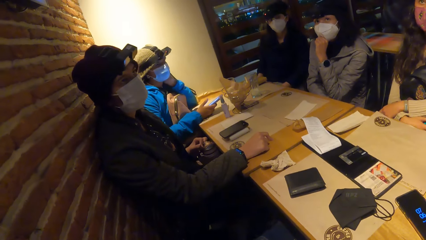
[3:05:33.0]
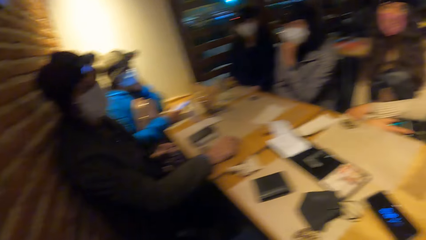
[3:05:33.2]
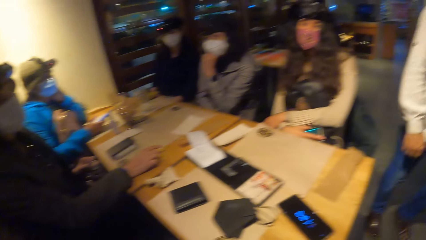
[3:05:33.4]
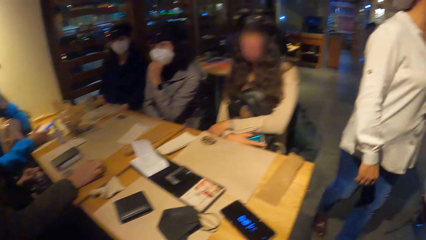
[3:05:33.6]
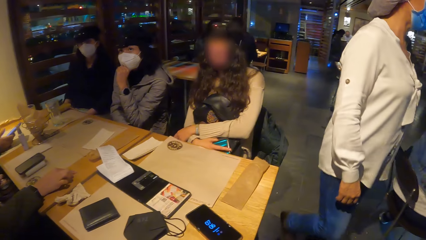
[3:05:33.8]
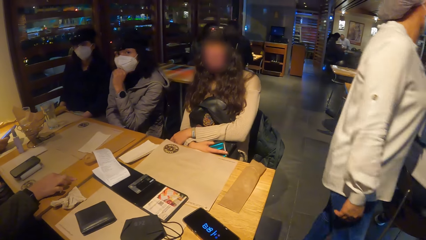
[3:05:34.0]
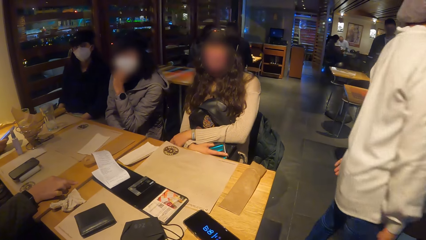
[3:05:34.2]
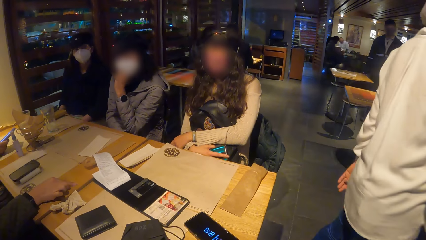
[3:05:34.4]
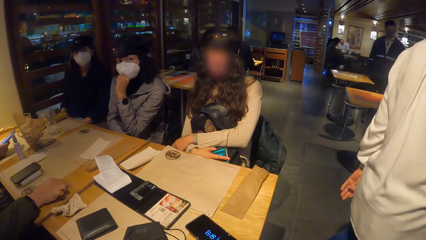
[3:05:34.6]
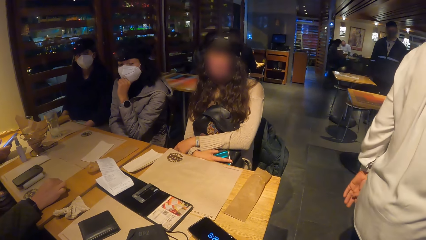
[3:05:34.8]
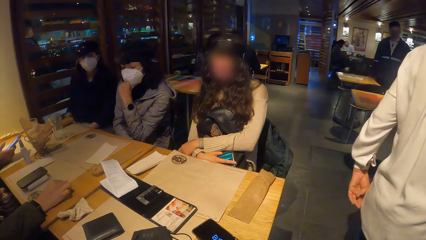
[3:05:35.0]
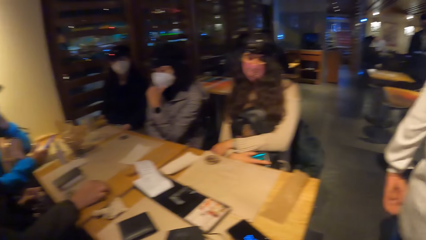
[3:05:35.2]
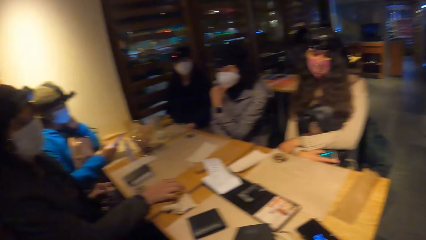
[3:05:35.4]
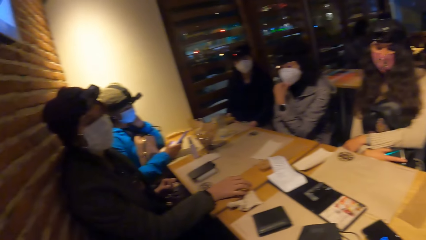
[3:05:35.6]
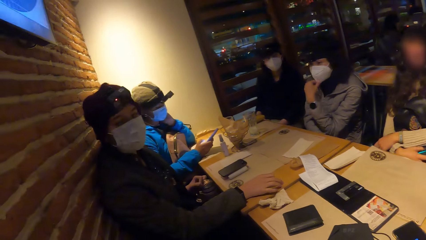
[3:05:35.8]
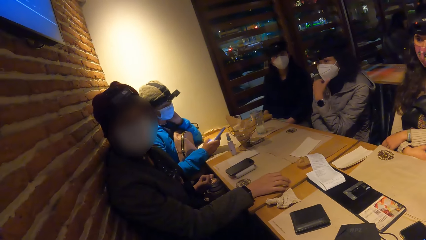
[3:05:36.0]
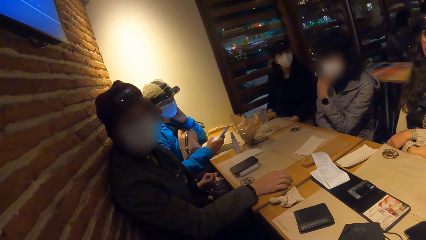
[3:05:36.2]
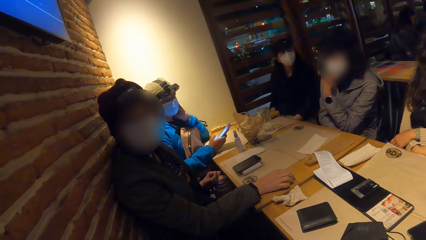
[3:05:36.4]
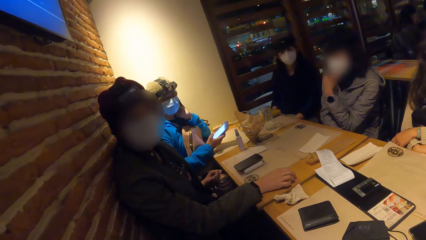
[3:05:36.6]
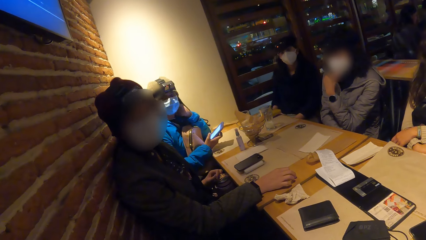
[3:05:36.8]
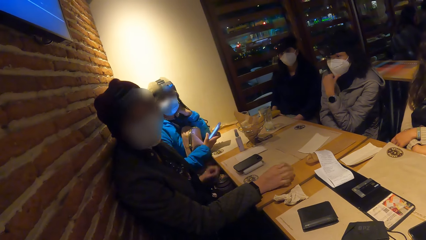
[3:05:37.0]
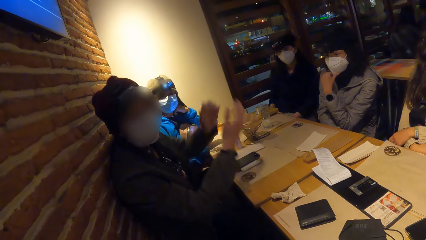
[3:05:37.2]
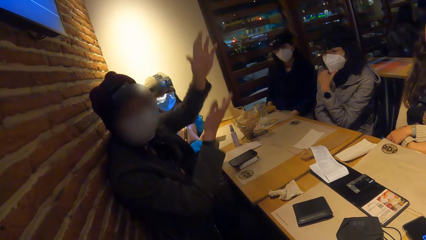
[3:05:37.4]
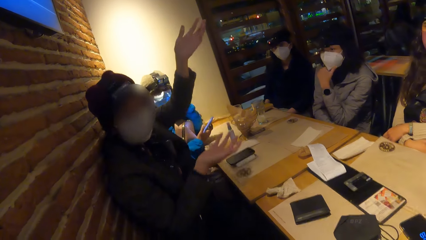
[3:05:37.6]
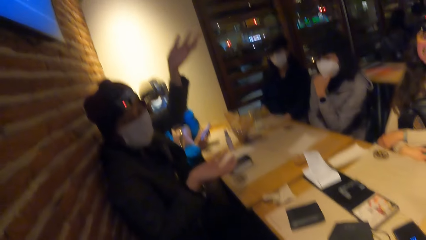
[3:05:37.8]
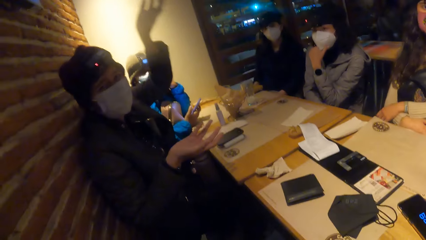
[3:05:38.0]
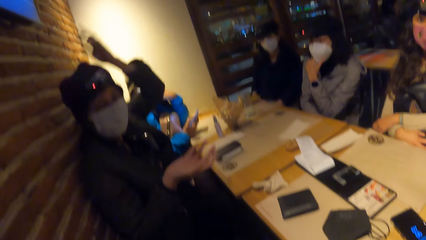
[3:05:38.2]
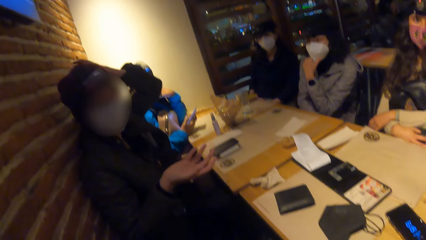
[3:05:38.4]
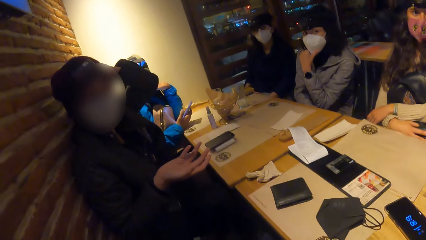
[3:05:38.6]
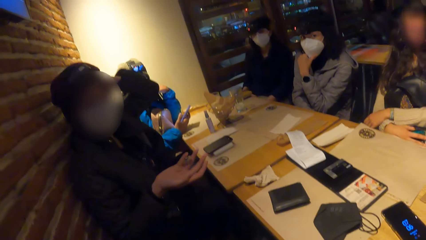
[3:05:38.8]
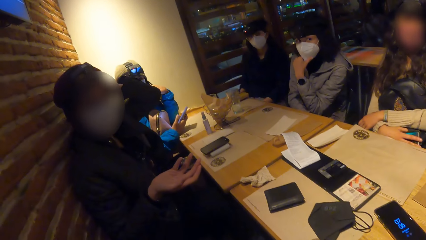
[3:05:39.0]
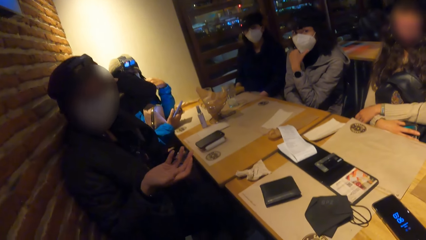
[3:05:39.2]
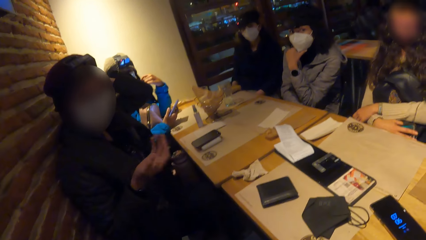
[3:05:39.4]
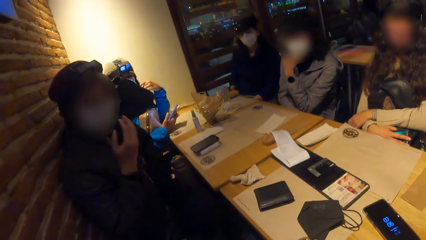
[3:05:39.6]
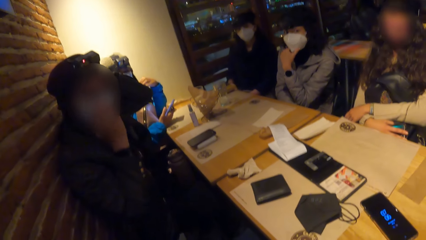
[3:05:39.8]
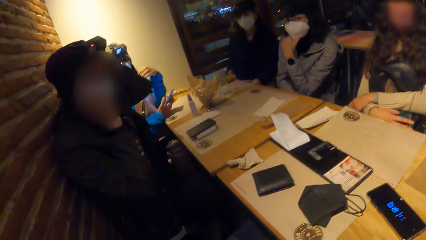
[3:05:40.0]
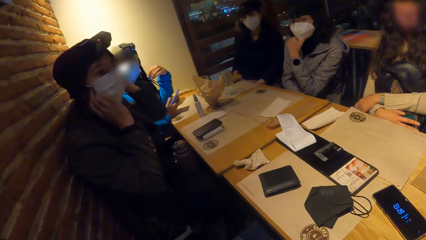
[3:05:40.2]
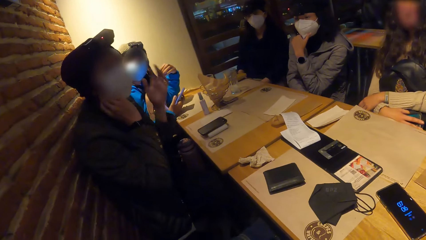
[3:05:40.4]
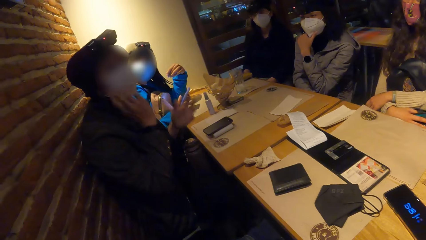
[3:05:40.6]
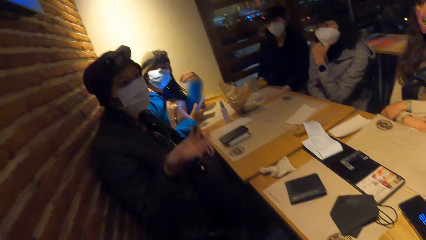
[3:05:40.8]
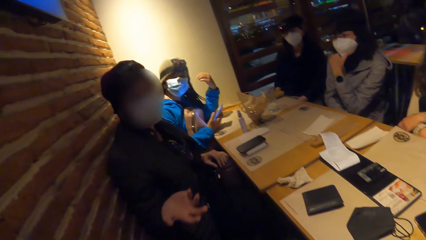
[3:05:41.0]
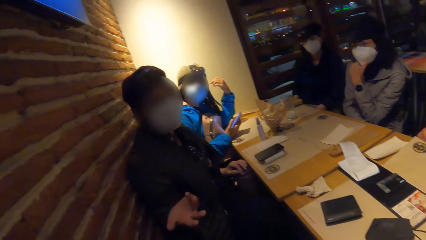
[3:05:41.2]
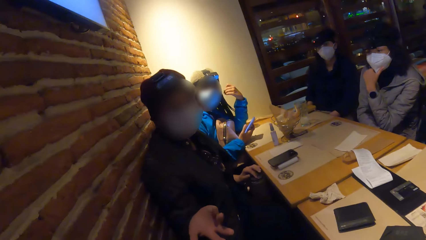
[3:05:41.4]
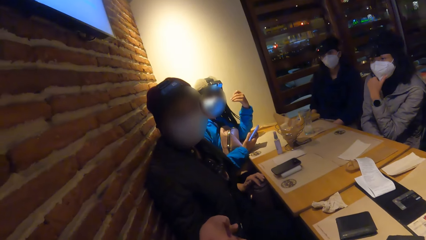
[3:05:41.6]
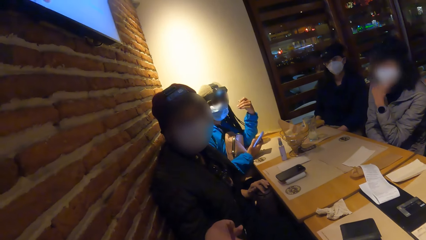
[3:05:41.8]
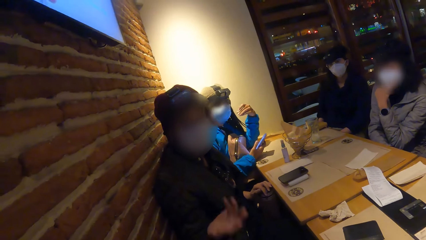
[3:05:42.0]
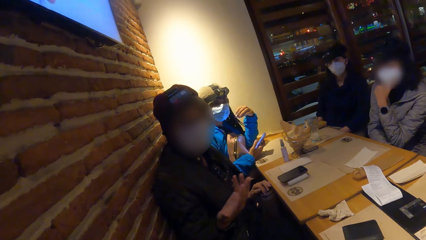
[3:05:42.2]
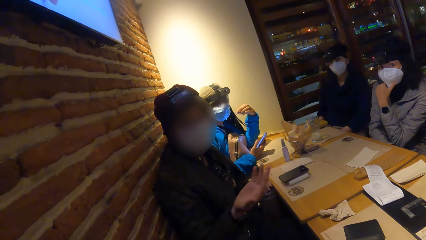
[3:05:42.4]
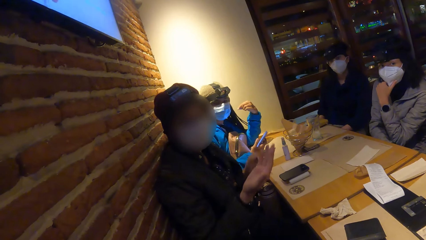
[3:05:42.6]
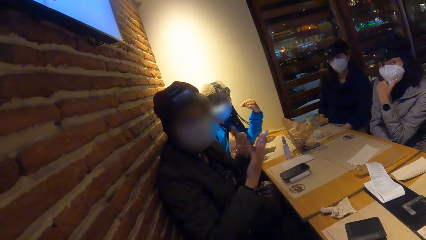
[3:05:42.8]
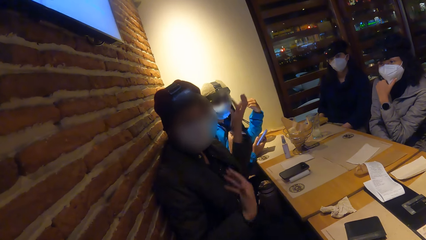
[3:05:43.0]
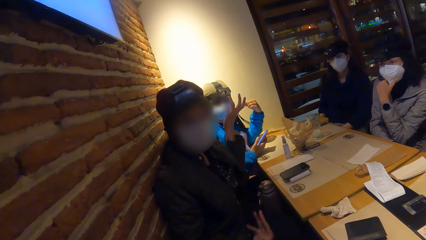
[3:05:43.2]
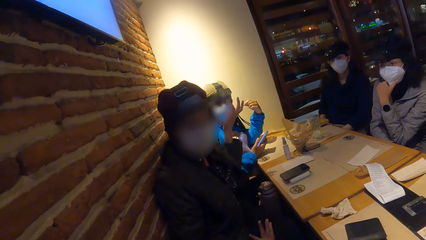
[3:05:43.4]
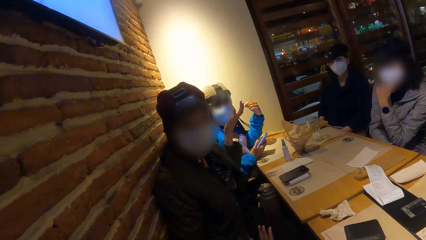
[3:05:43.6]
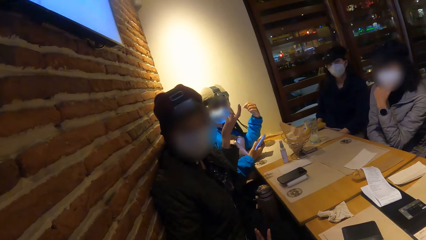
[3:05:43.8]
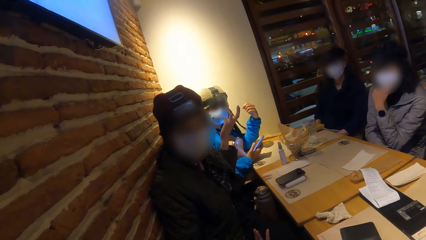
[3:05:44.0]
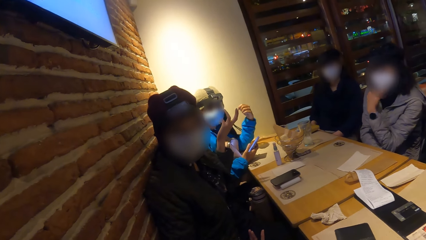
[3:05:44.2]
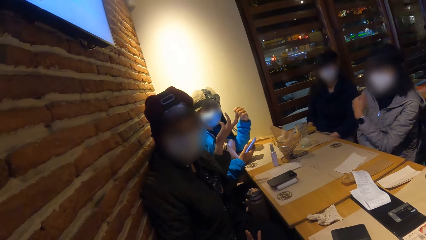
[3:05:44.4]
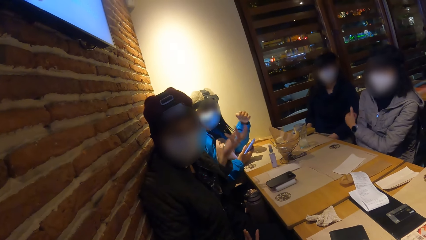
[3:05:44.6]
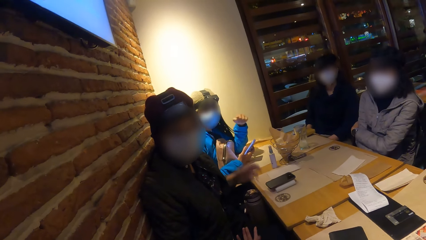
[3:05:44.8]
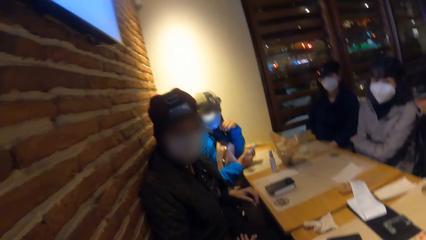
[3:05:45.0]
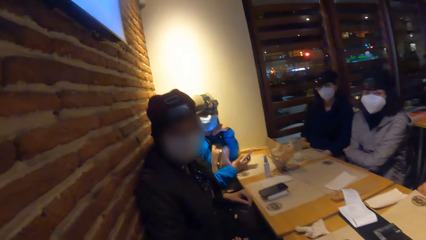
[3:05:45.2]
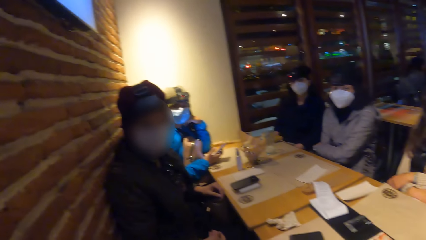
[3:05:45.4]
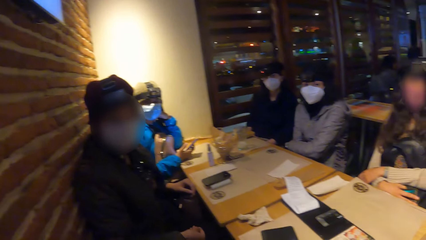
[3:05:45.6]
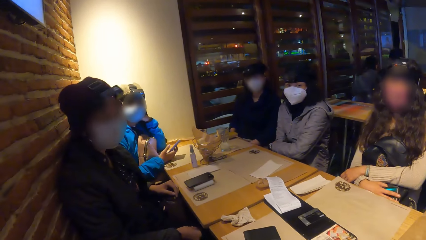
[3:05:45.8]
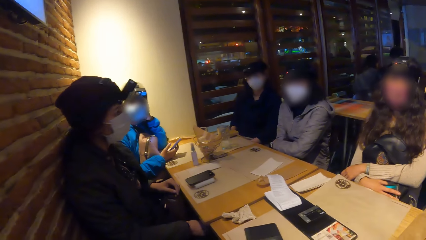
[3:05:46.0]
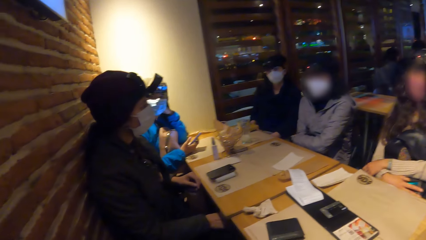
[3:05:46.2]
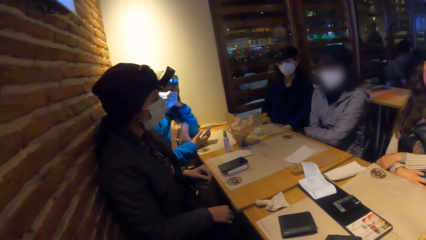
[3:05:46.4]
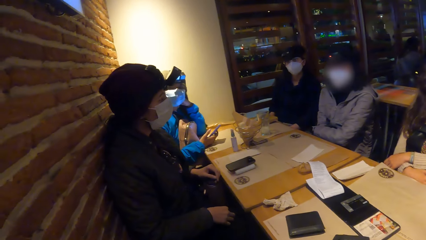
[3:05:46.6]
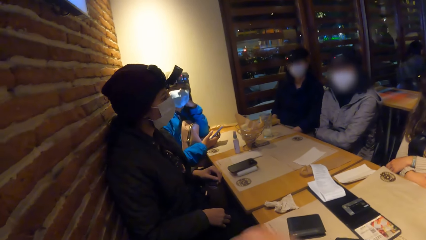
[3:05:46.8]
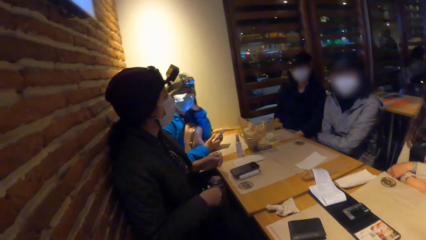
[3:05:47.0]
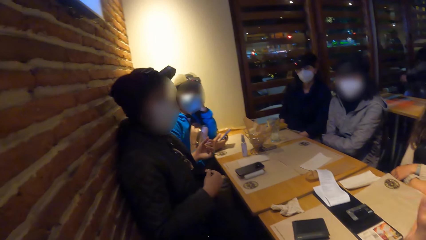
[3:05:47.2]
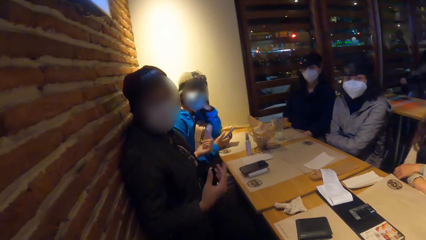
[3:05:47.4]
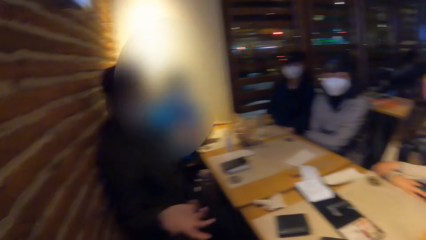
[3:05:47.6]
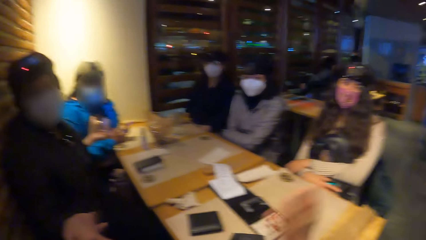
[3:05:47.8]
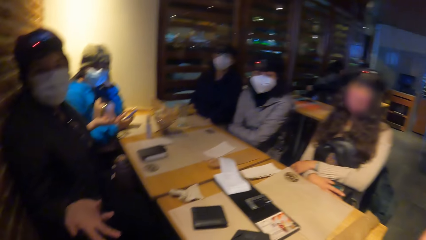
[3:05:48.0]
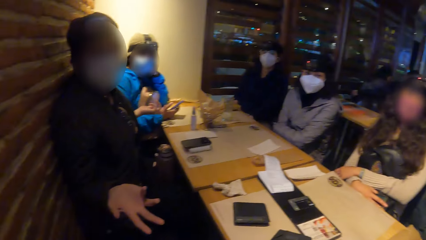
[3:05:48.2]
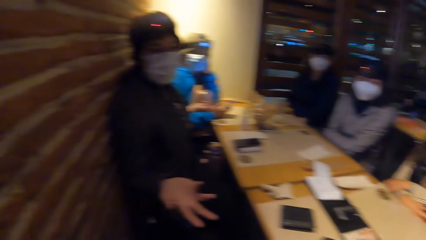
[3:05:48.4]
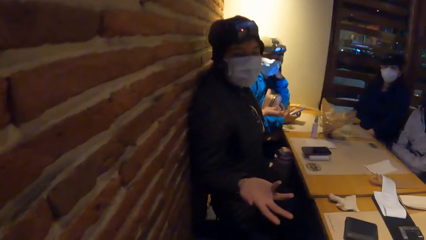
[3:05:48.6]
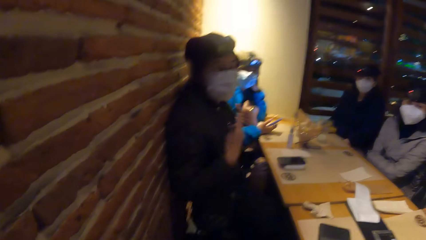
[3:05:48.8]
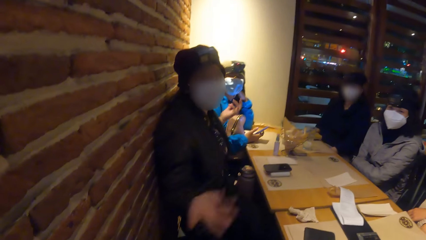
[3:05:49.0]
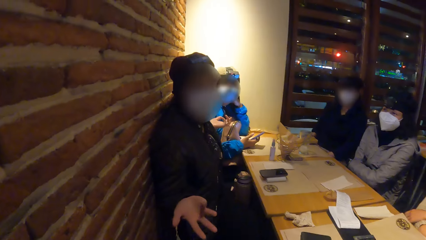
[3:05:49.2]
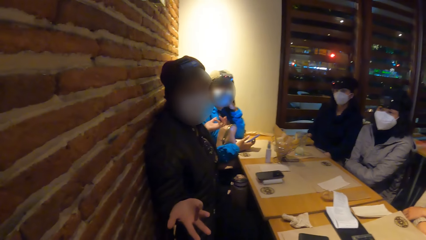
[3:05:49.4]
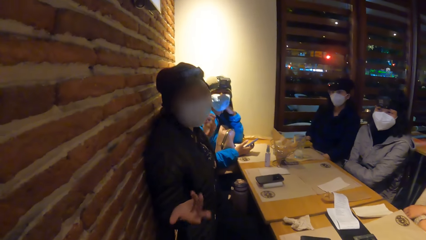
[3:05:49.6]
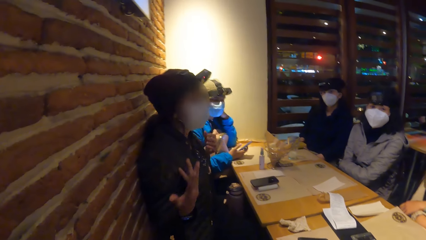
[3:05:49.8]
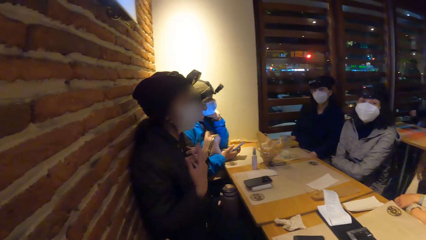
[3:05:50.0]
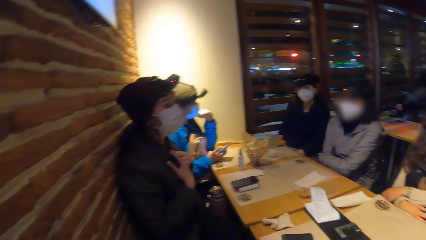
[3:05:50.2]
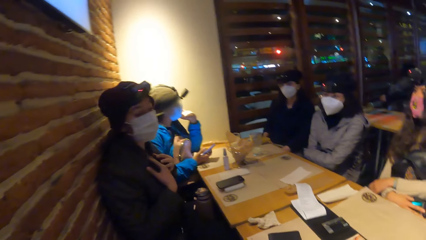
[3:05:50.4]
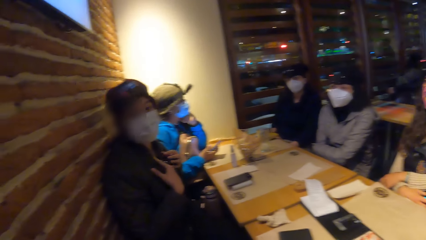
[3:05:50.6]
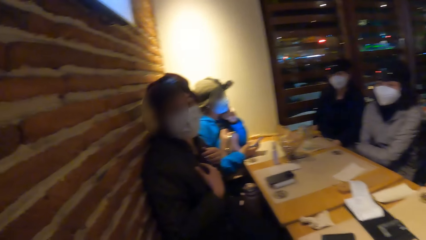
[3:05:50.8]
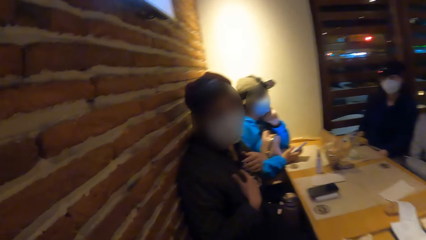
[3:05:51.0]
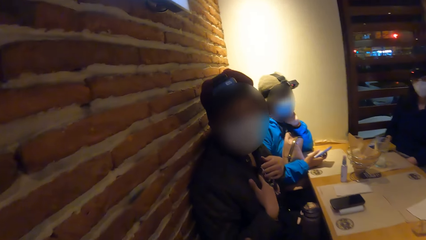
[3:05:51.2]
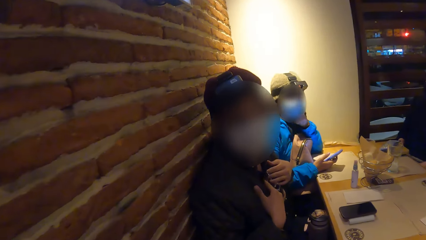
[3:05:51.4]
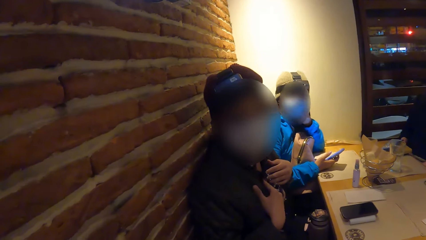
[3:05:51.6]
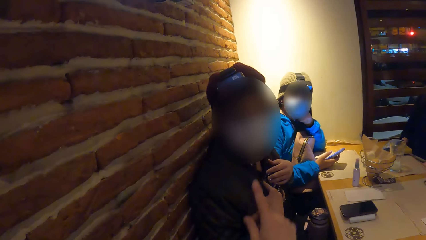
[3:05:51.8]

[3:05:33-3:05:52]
The camera wearer turns around. A lady walks in the restaurant. The camera wearer interacts with a group of people. A woman interacts with the camera wearer and the group of people. A man interacts with the group of people and the camera wearer. He adjusts the hat. The camera wearer interacts with the man.
